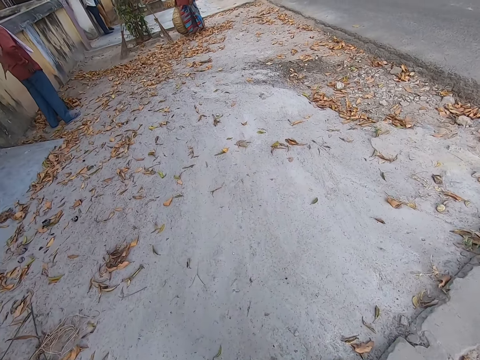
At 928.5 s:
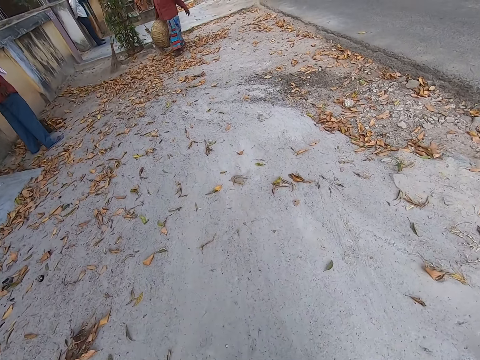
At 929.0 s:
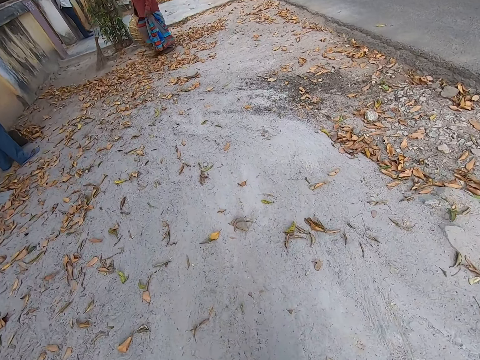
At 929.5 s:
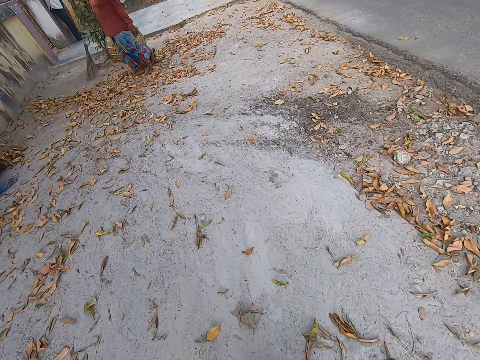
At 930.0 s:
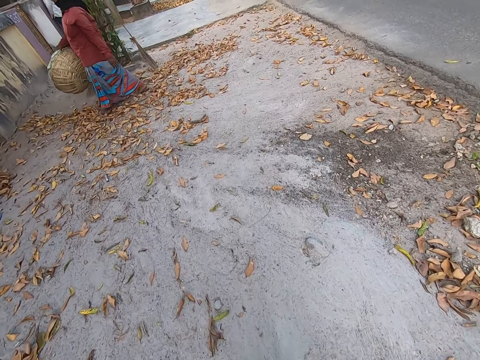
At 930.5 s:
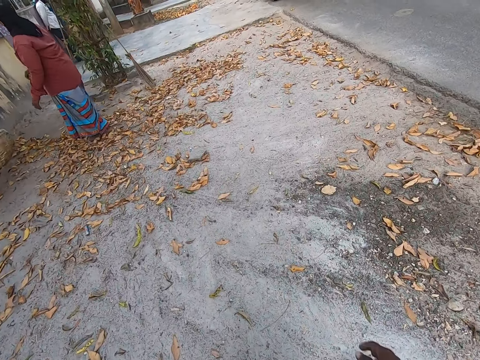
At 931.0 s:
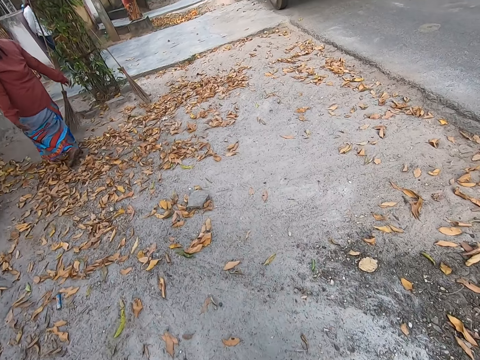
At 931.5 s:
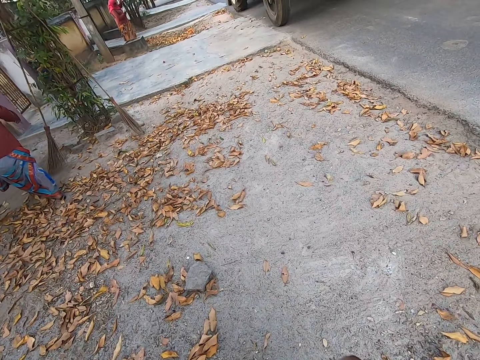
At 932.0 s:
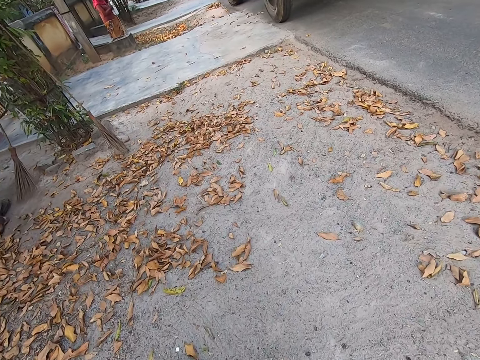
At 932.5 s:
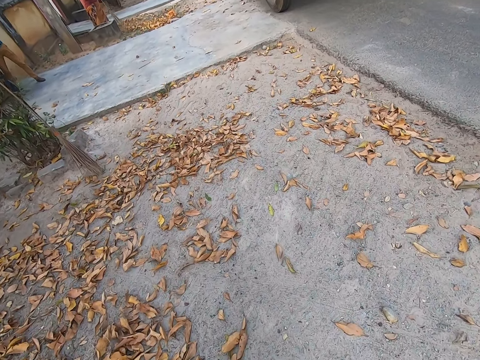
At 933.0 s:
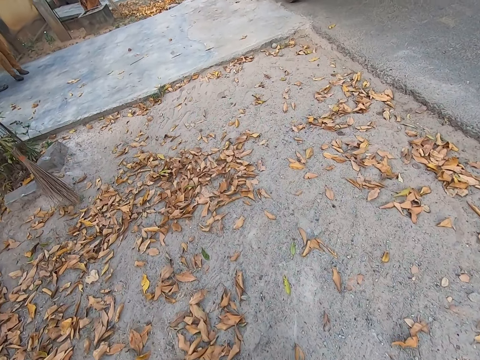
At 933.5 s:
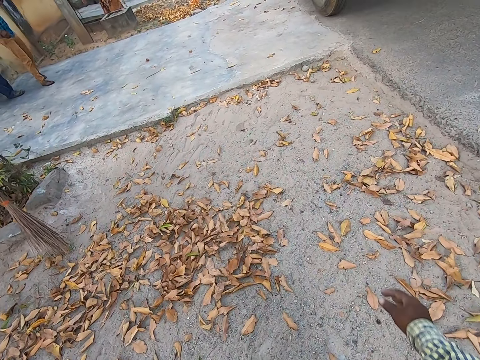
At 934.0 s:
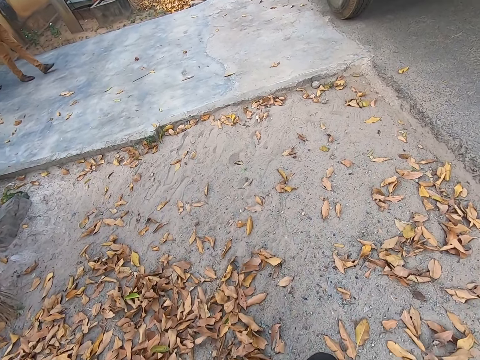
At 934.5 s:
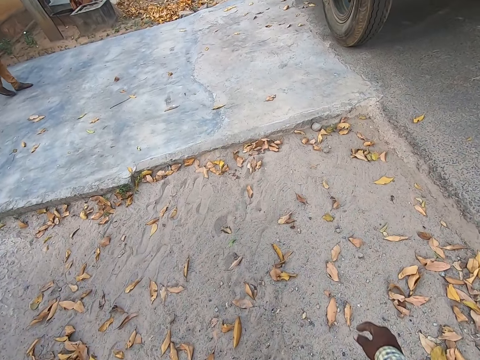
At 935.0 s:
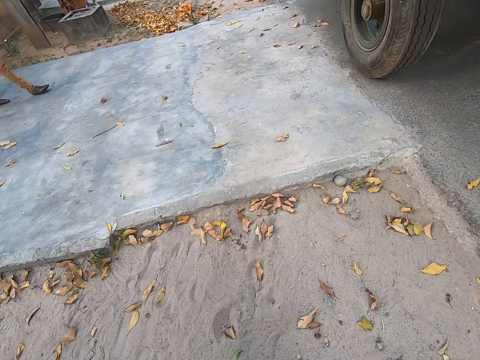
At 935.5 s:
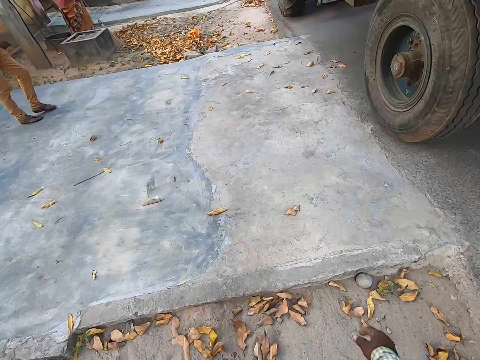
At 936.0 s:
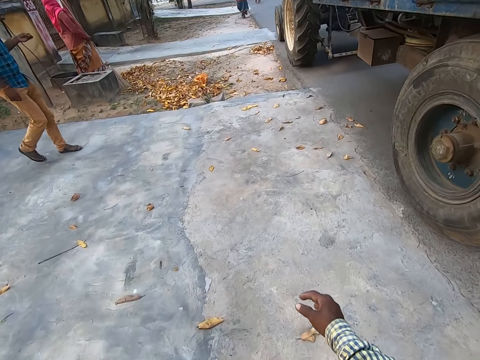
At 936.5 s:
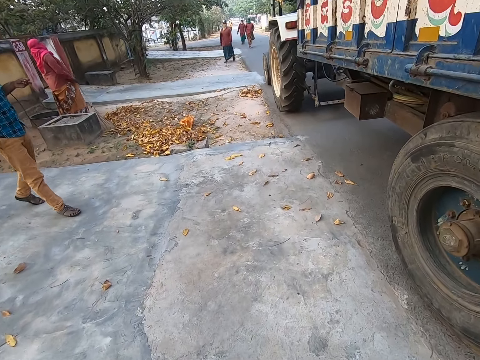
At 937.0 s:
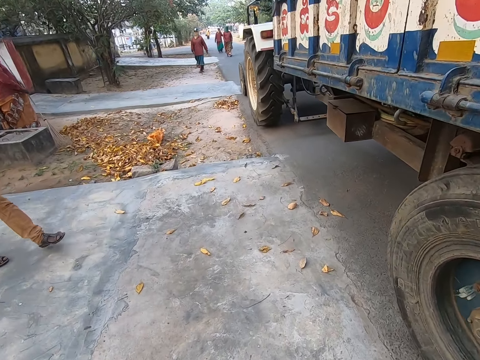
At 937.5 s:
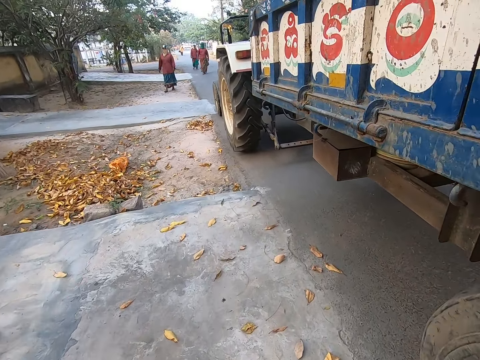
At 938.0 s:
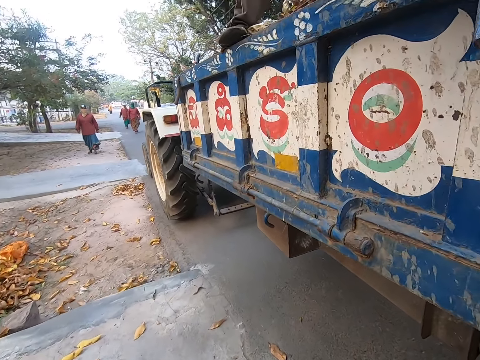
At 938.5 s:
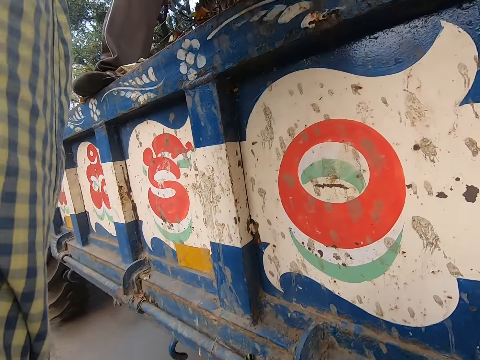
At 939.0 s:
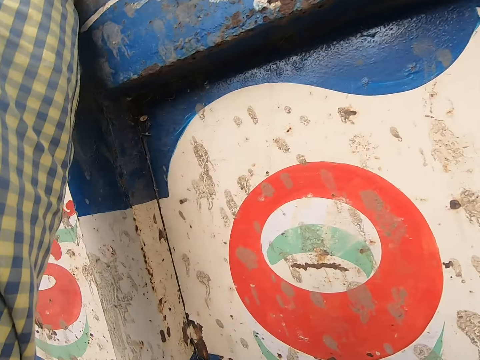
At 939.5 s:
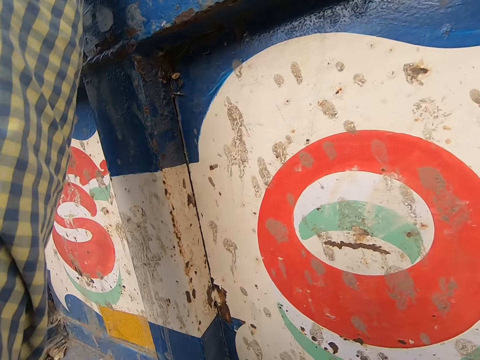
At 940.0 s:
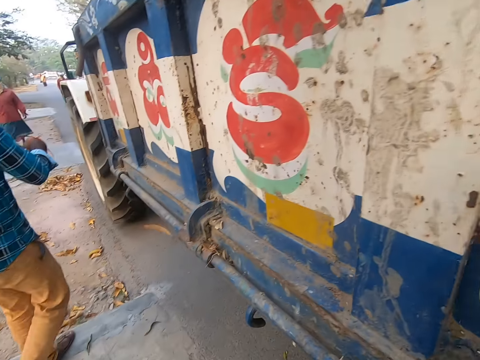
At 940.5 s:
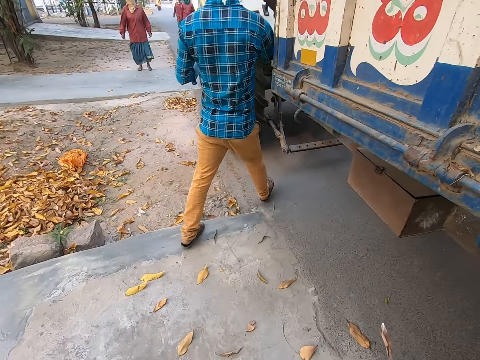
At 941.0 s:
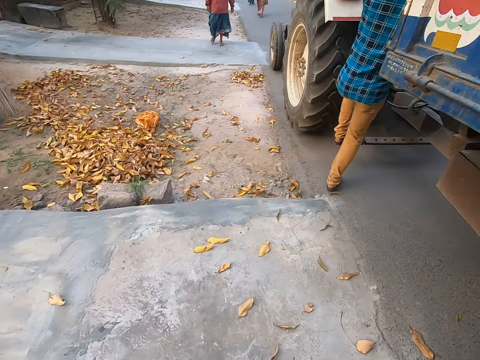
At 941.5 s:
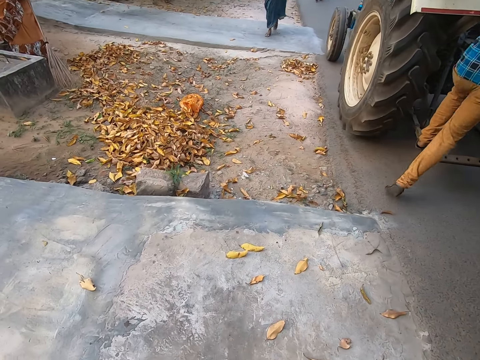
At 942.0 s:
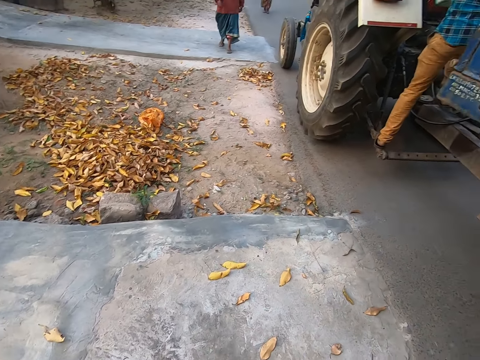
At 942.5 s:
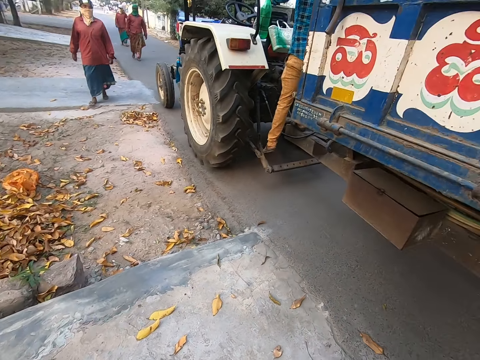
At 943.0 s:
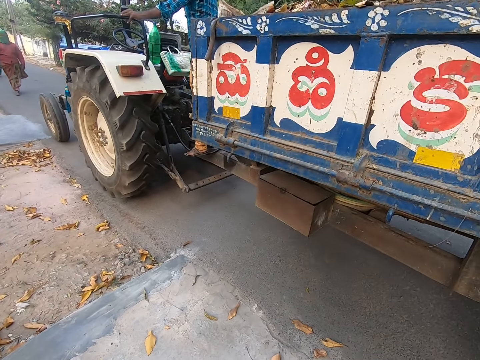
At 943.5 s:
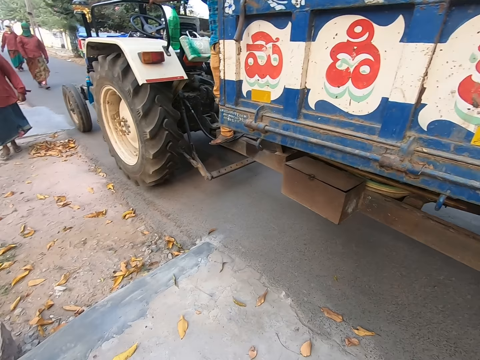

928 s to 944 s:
The woman throws a basket on the ground with her right hand. The camera wearer walks towards a truck. A man climbs into the truck.

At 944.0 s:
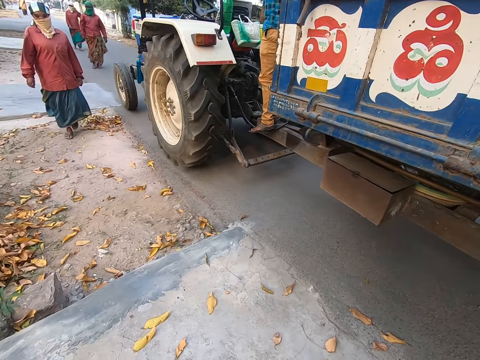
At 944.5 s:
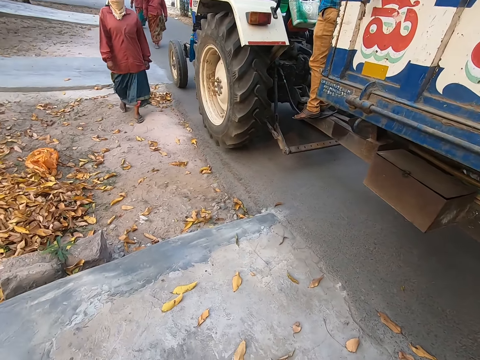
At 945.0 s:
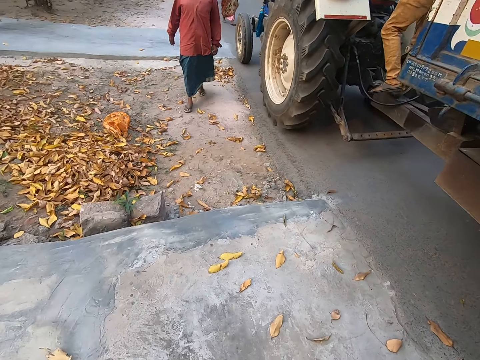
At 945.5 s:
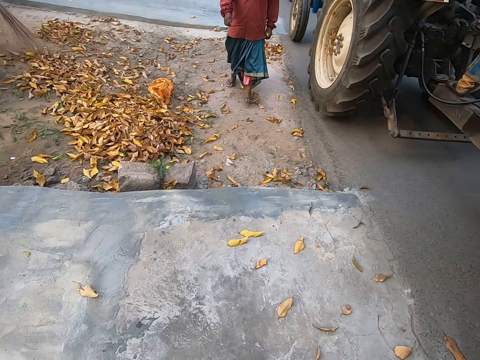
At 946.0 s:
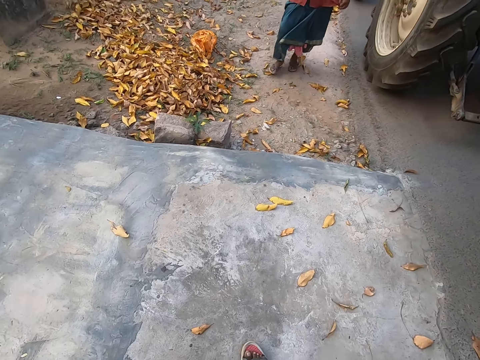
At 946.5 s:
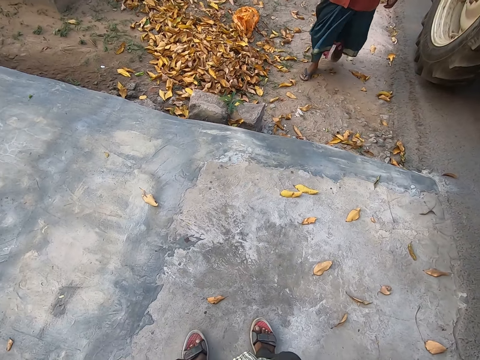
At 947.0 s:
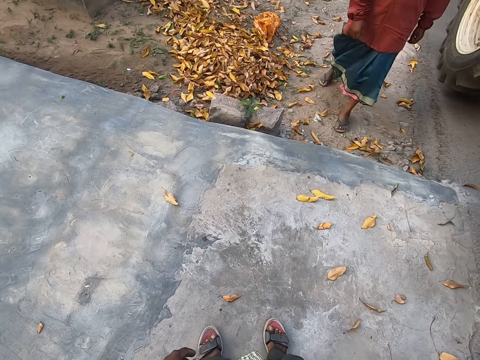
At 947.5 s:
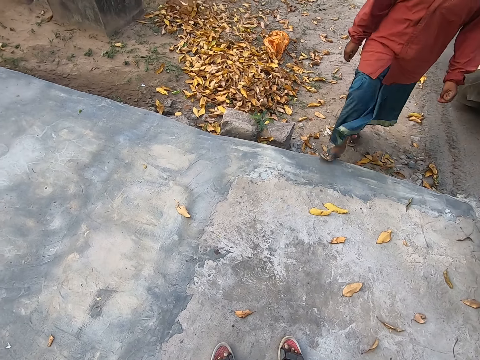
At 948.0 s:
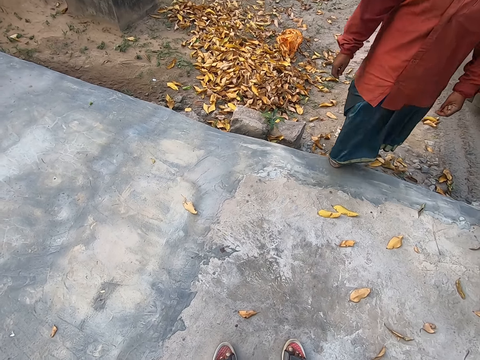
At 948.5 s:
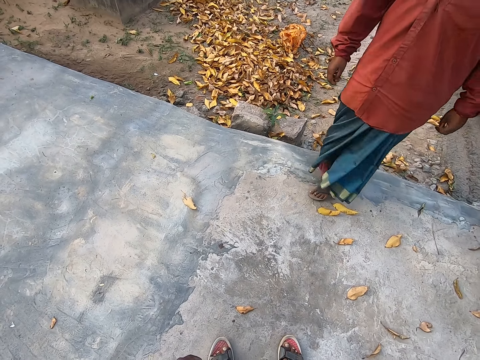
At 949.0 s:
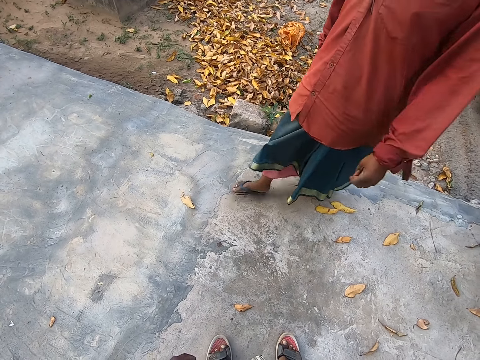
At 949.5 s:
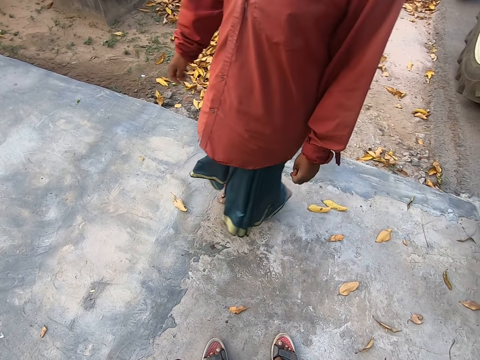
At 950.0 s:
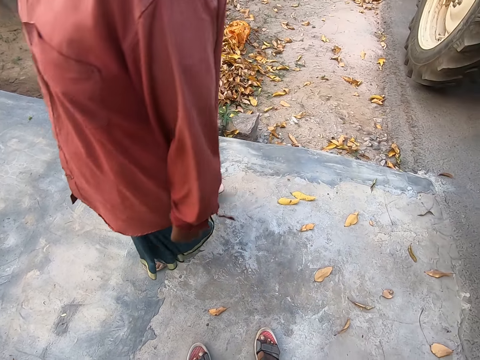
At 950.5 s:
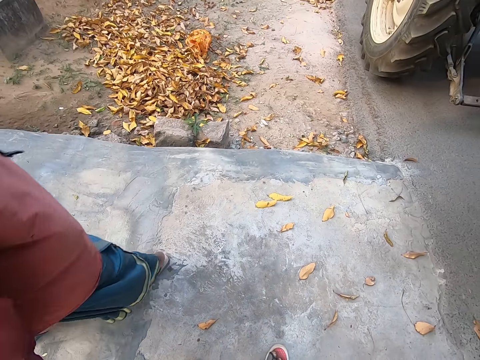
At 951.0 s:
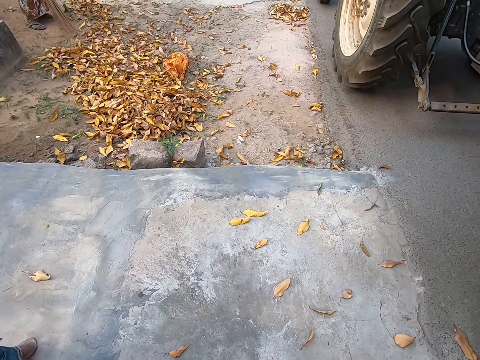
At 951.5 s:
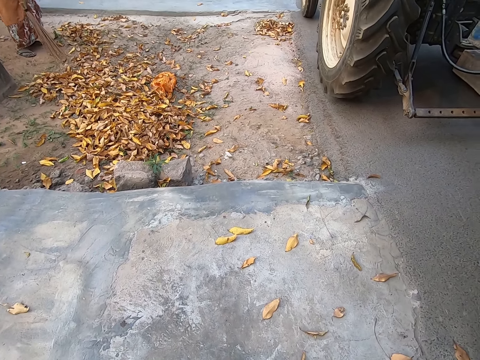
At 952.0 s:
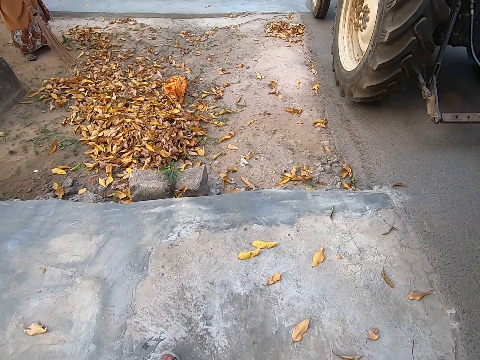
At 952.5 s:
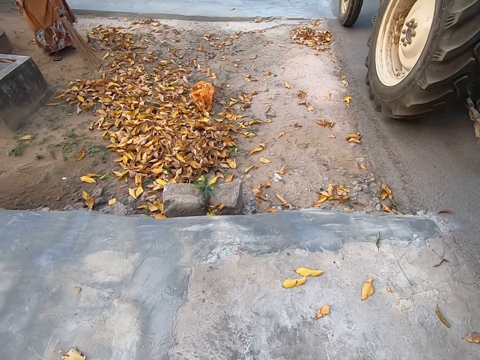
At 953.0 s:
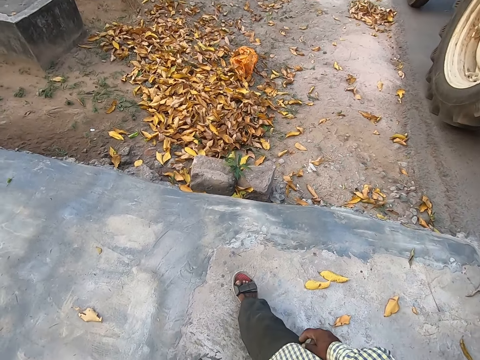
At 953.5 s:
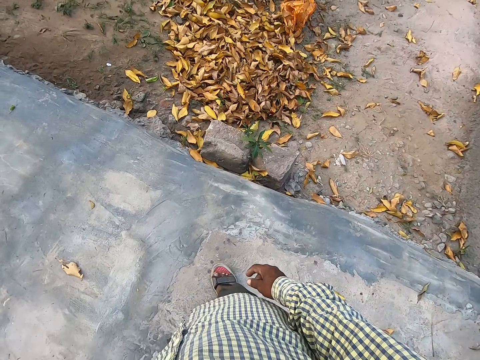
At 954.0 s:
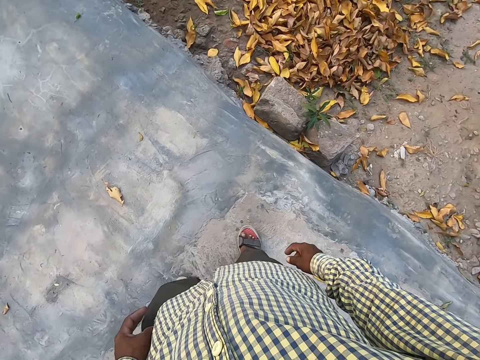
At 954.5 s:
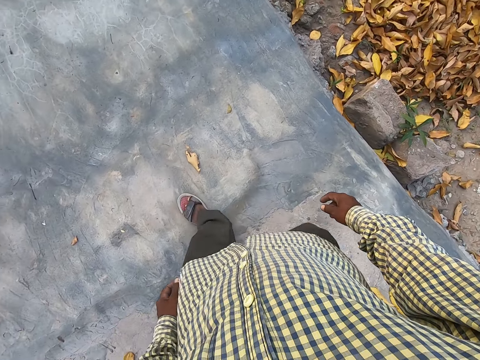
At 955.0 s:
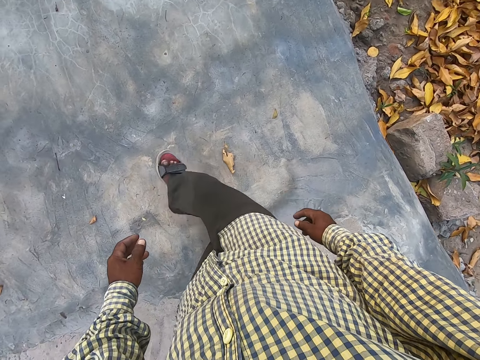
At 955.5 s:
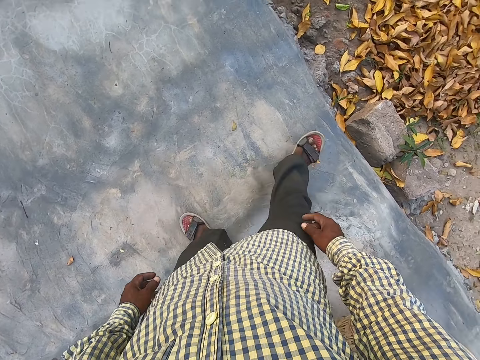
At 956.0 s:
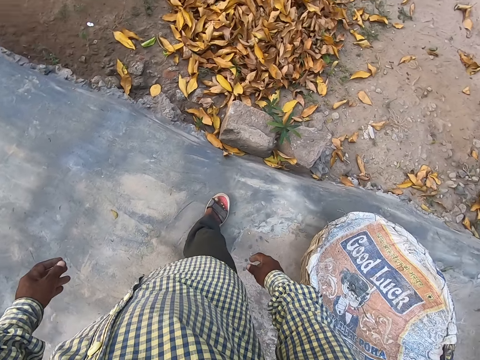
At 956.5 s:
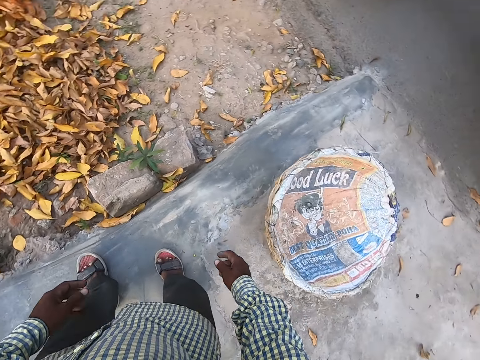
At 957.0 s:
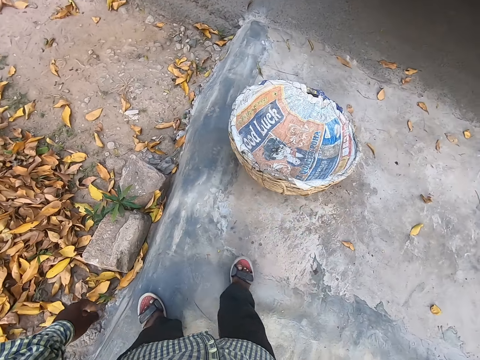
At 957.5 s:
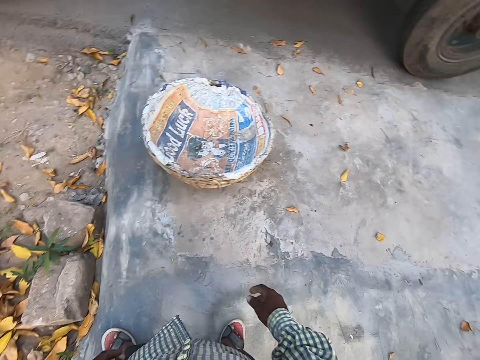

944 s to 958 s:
A woman sweeps dried leaves on the ground with a broom in both hands. Another woman walks past the camera wearer. The camera wearer kicks a dried leaf on the floor with his right leg.
